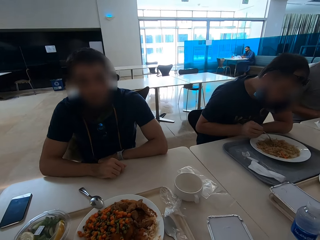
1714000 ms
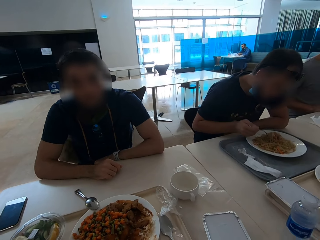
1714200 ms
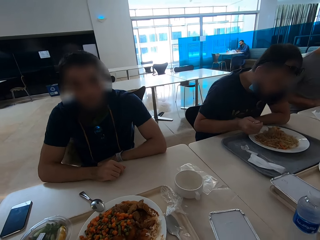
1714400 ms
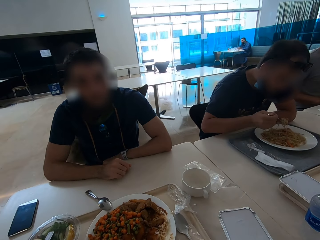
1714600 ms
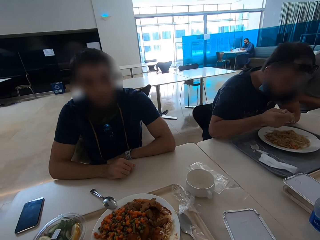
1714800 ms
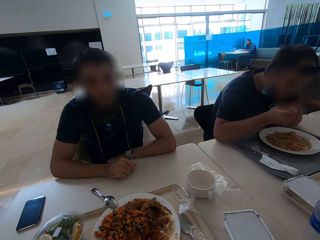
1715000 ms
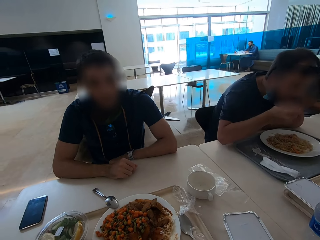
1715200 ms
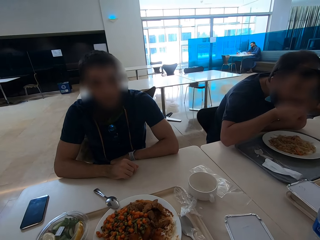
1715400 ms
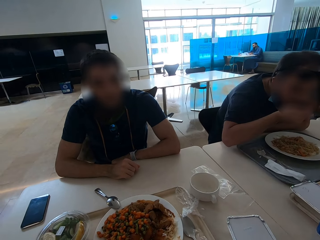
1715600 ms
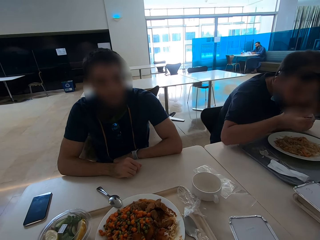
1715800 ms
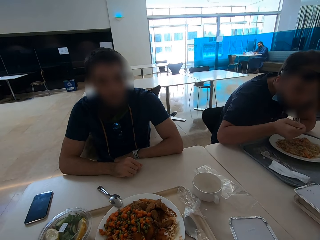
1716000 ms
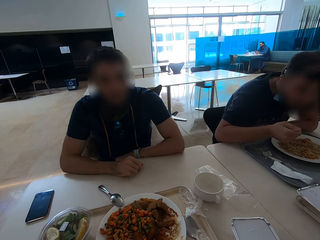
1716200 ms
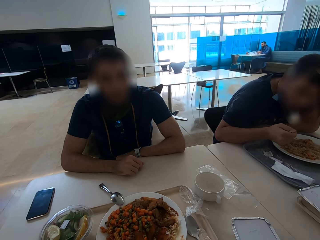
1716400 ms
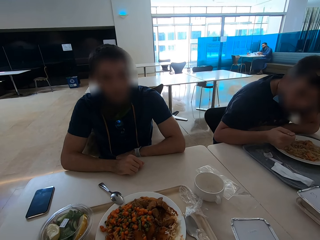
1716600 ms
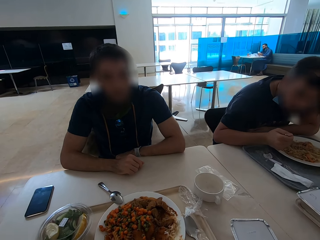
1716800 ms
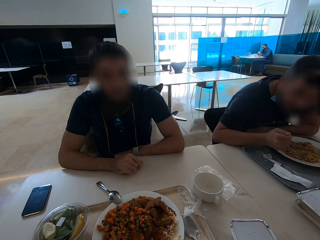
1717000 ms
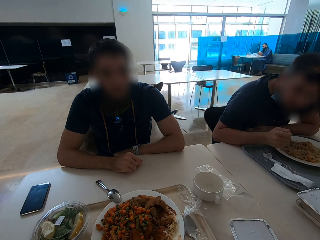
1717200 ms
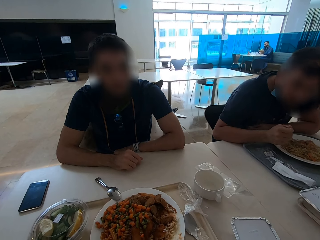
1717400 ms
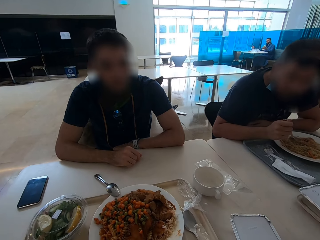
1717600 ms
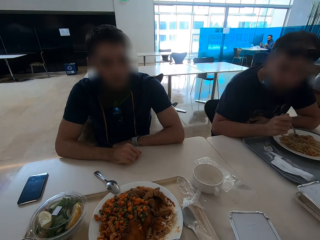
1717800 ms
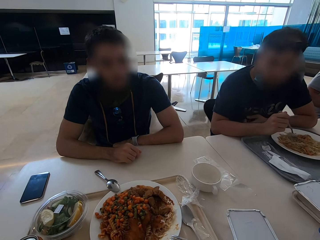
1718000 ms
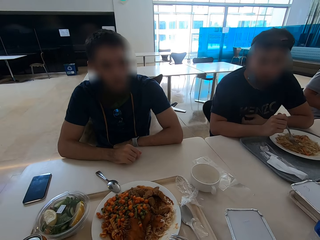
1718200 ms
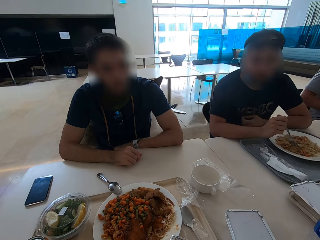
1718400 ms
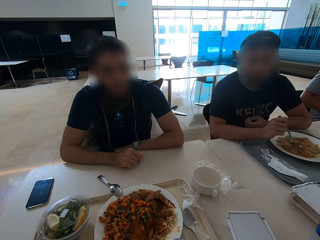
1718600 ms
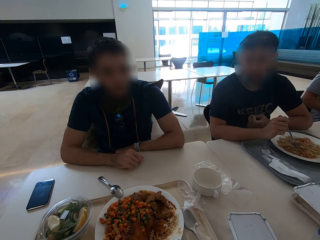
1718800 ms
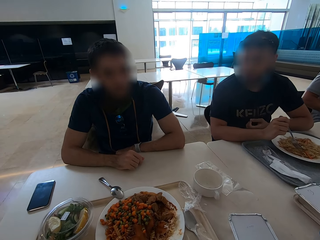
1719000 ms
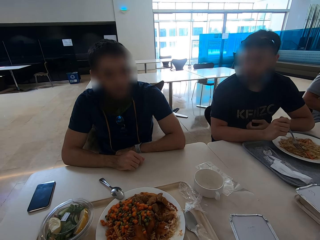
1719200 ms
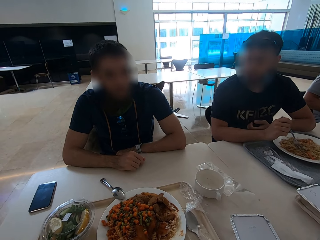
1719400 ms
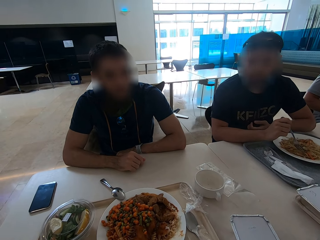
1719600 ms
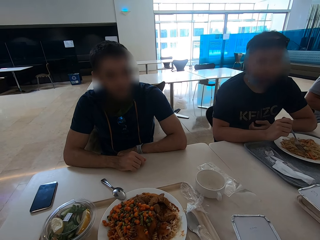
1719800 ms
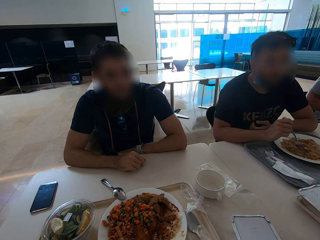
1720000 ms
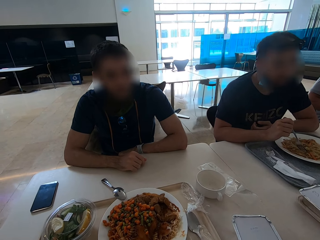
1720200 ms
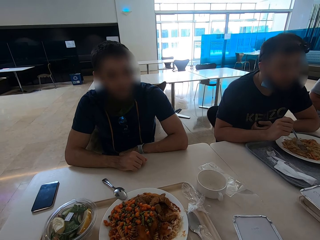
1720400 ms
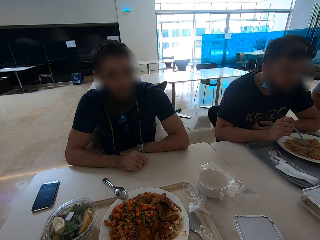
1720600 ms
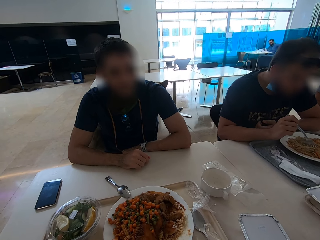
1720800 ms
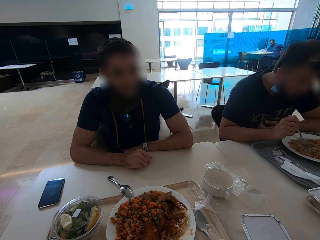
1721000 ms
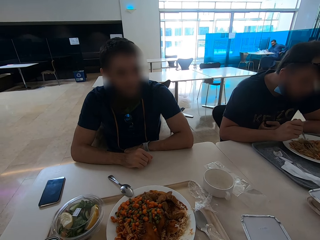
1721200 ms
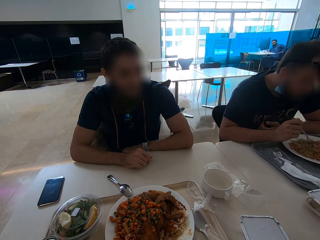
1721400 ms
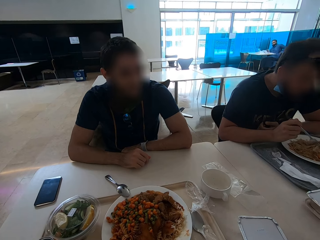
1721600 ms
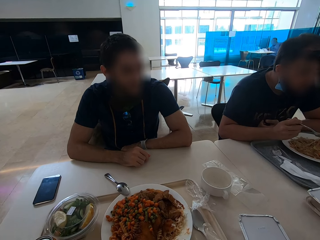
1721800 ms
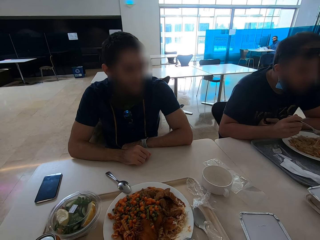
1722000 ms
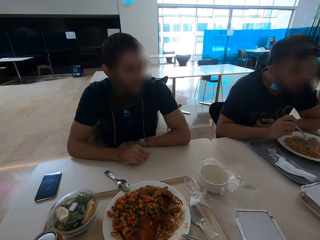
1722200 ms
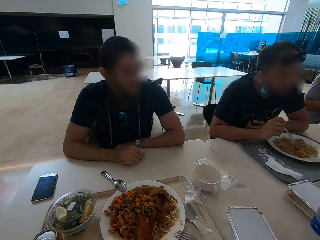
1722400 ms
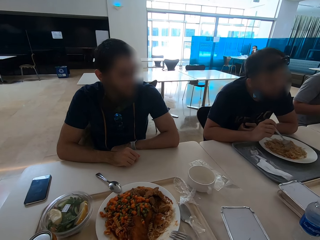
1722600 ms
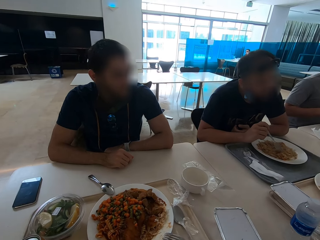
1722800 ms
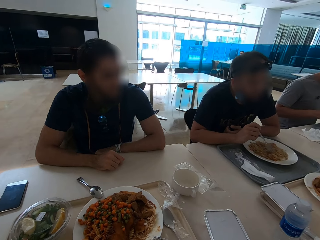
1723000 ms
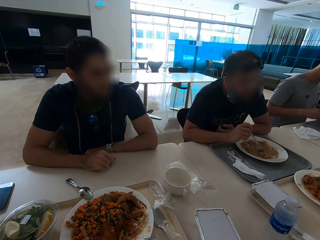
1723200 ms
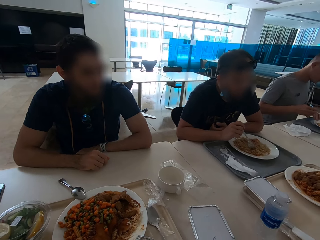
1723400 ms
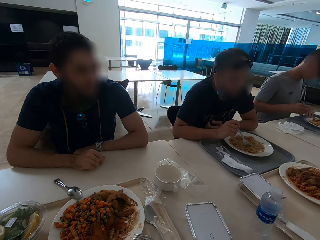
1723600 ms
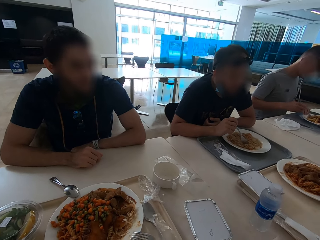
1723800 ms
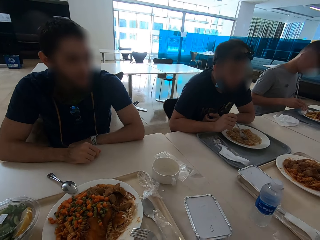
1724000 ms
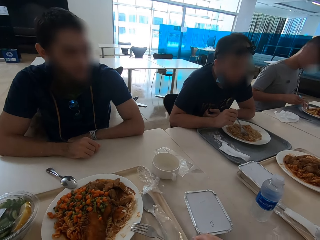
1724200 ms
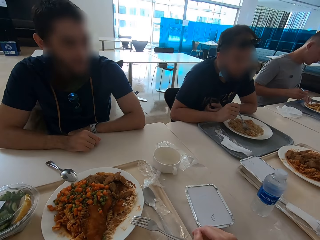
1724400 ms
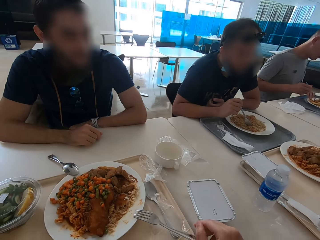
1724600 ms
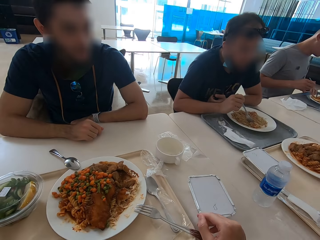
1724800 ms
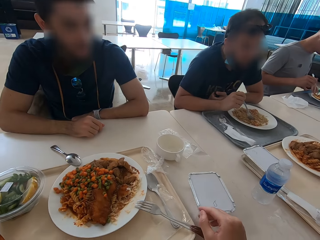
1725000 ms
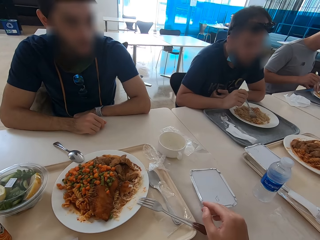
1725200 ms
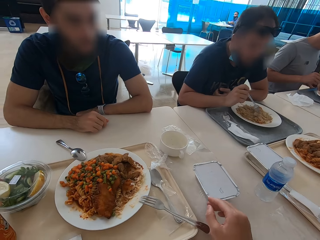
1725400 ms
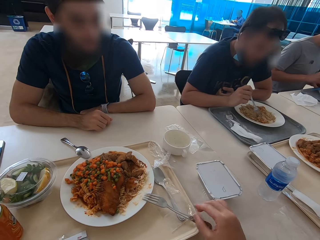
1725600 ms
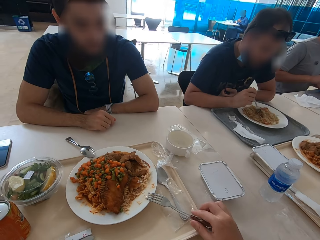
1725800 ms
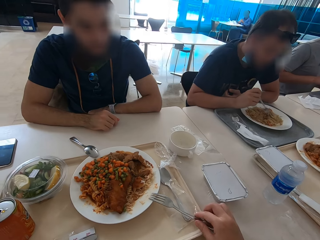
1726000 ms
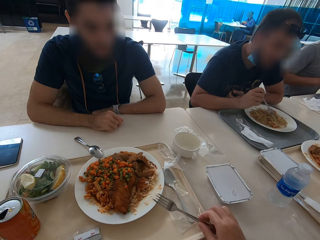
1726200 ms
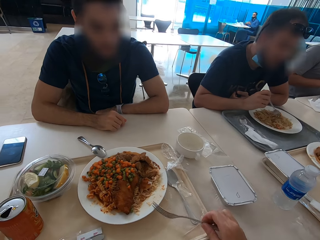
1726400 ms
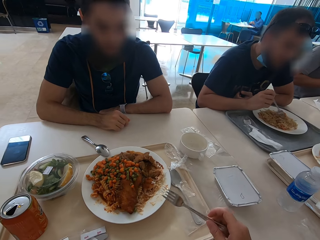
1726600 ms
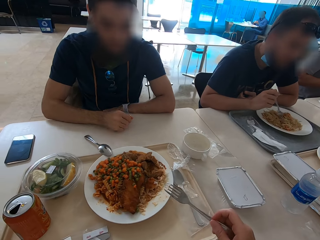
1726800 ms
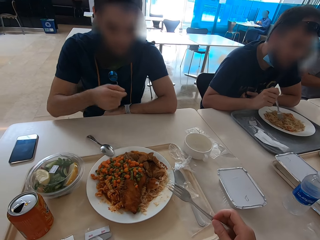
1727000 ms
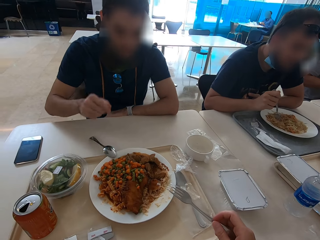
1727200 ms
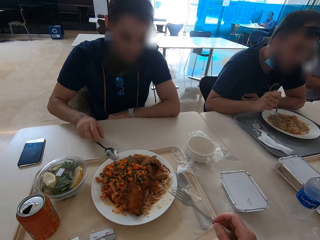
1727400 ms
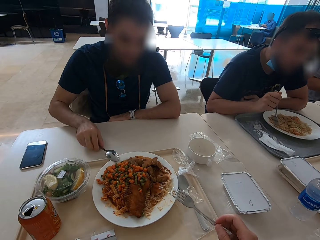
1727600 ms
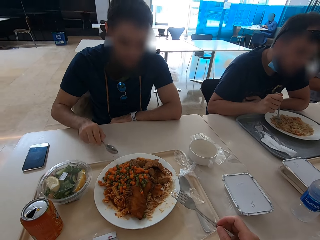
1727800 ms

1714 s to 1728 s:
A person eats. The camera wearer looks at another person. A man eats. The camera wearer pushes a container on the table. They pick up the fork.

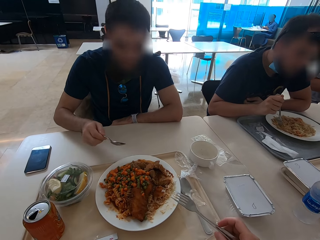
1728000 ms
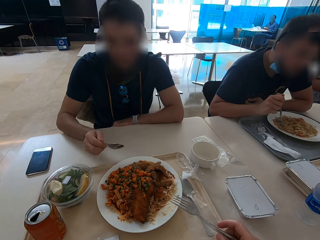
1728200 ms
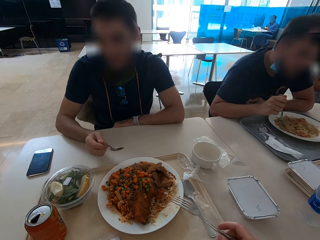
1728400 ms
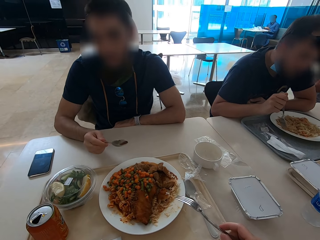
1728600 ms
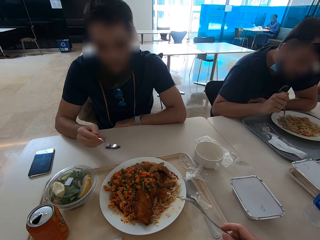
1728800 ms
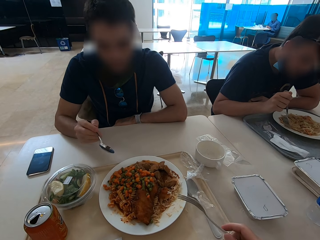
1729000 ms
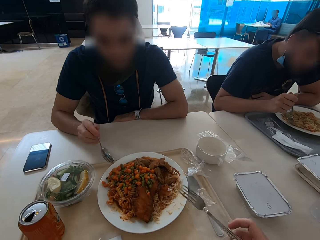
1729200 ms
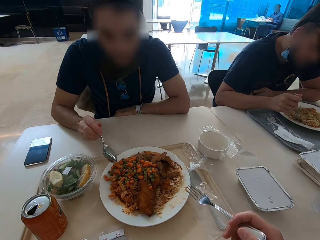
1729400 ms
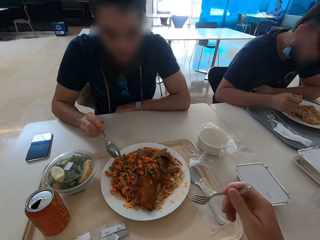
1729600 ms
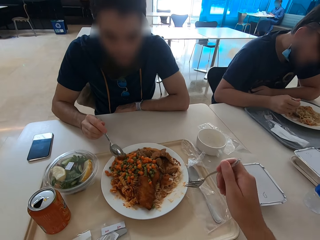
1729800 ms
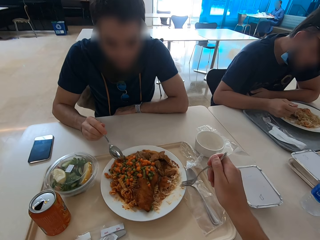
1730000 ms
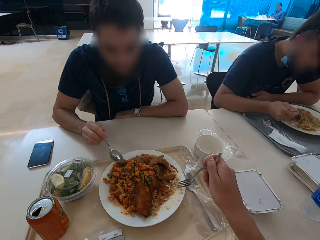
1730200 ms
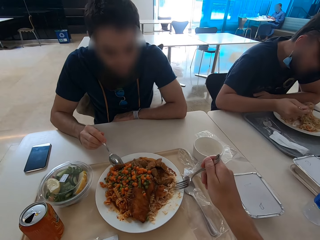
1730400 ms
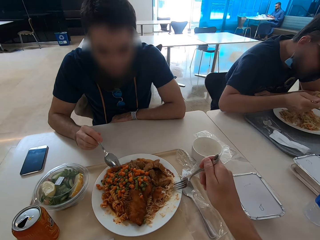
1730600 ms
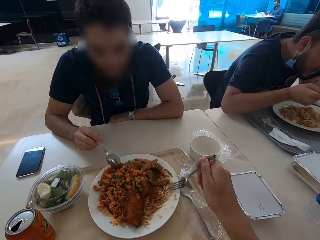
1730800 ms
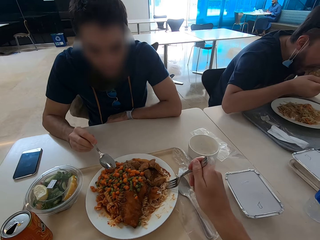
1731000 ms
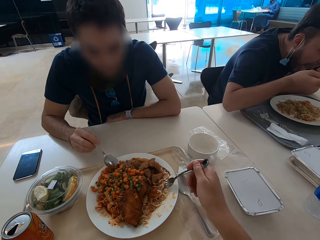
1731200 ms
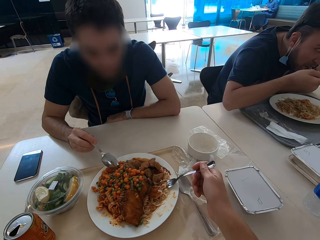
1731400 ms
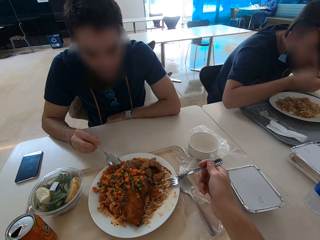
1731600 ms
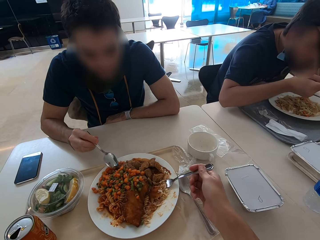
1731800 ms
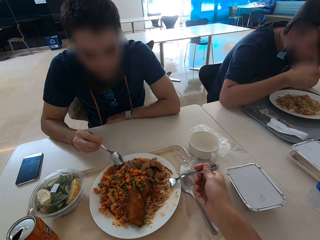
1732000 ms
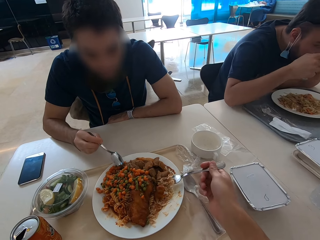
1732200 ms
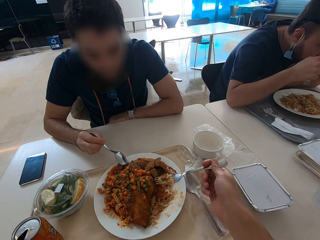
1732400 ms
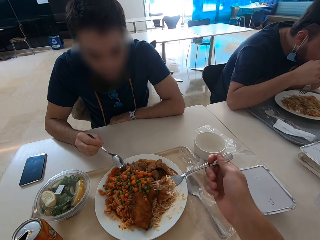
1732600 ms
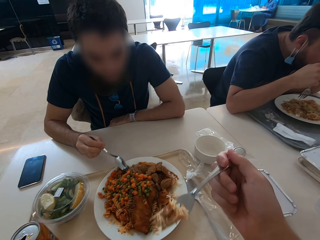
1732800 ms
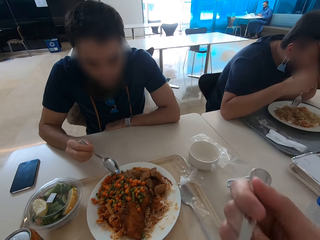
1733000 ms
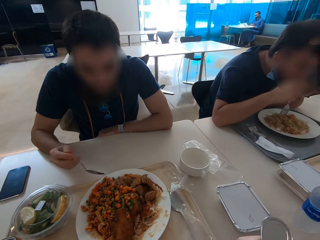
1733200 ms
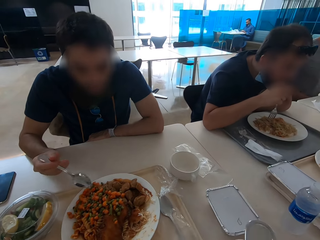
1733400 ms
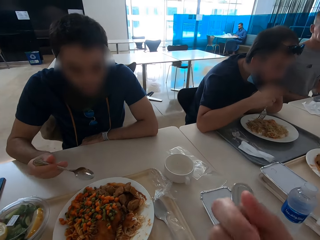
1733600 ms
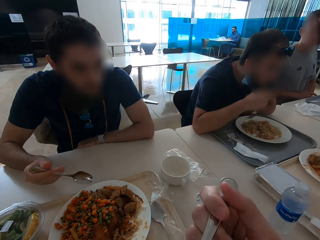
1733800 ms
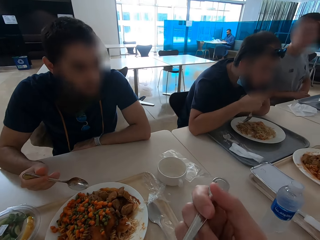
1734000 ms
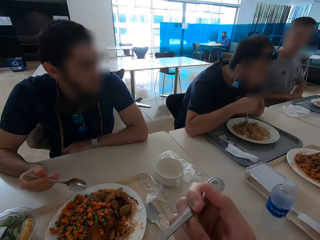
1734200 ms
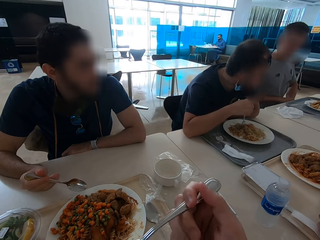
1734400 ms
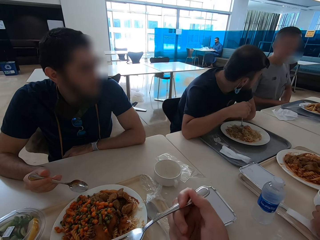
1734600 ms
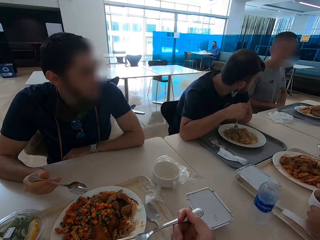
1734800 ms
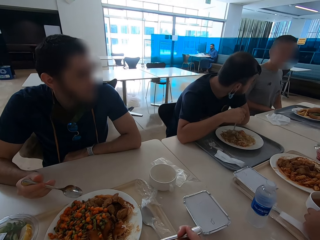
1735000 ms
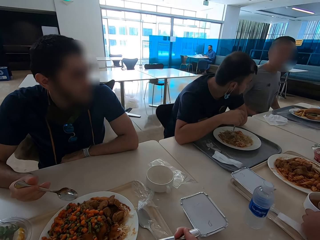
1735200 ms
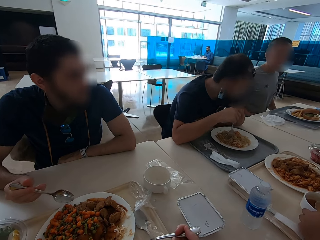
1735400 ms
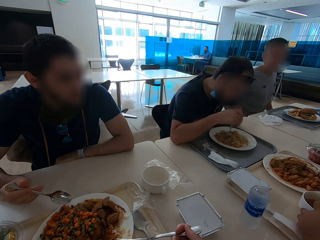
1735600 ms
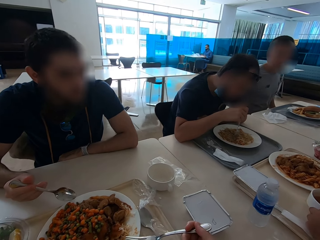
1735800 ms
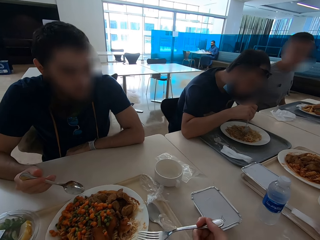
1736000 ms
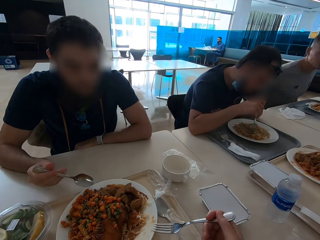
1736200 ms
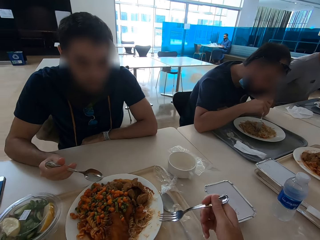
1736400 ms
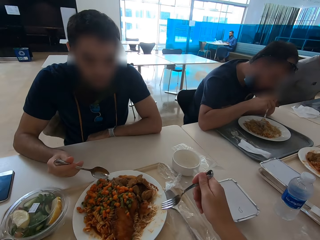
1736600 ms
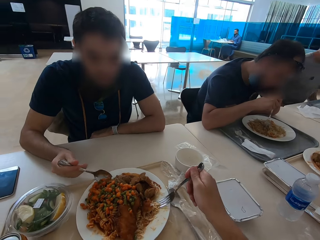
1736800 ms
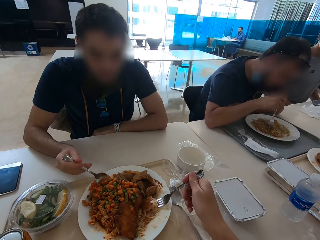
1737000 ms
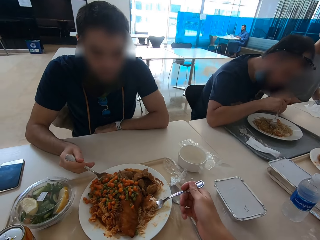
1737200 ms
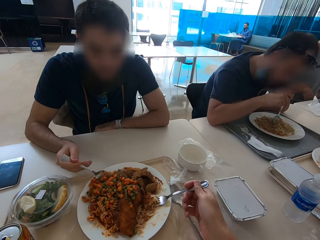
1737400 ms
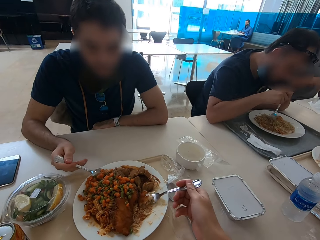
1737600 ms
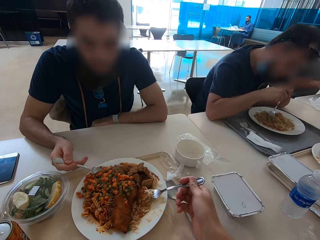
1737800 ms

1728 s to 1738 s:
A man picks up the spoon. The man holds the spoon. The man eats. The camera wearer eats.
